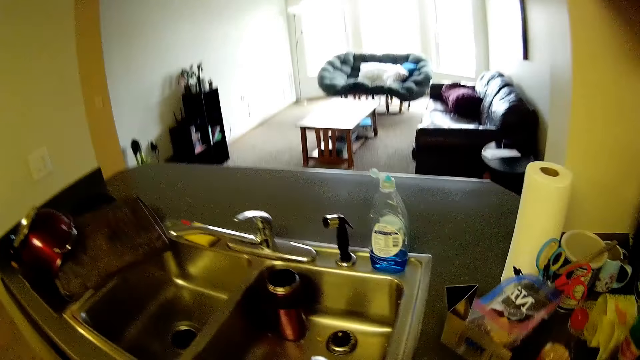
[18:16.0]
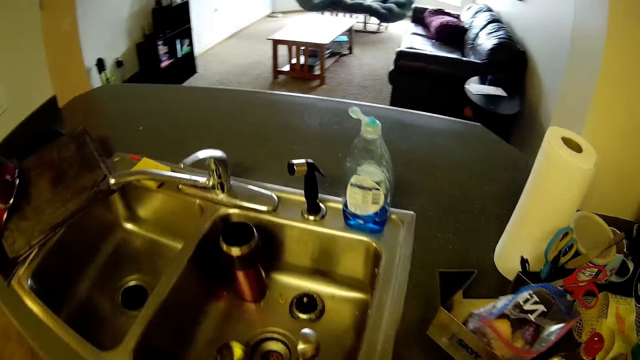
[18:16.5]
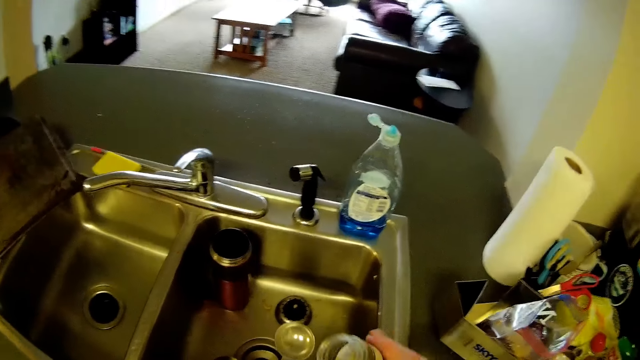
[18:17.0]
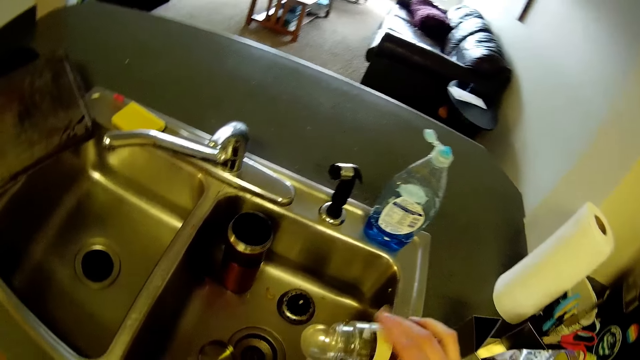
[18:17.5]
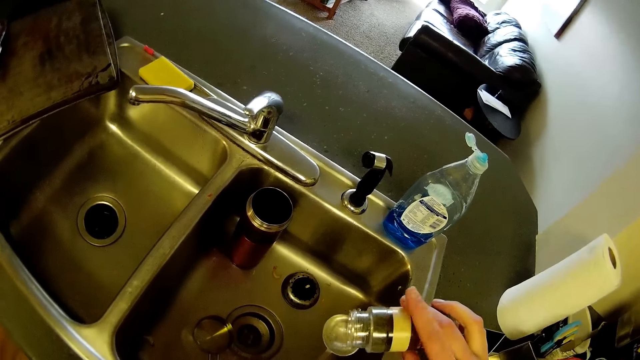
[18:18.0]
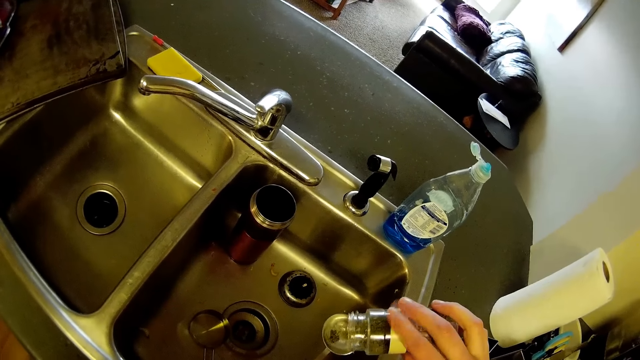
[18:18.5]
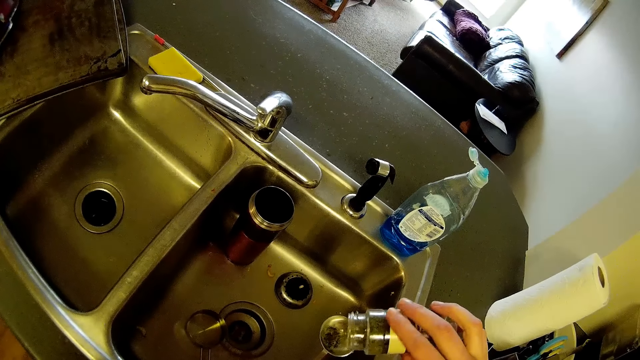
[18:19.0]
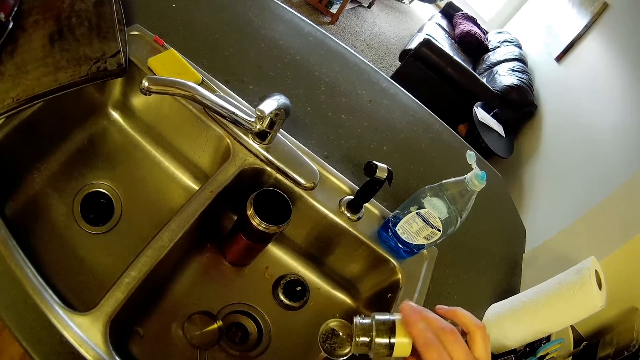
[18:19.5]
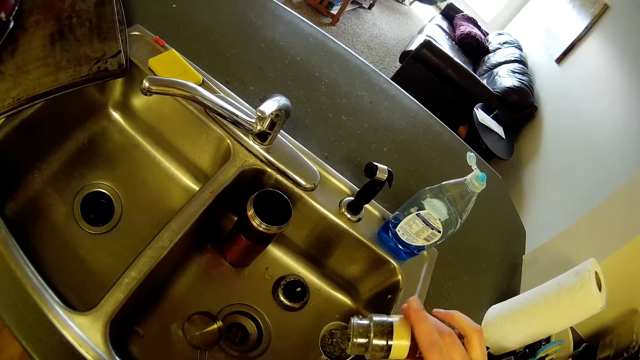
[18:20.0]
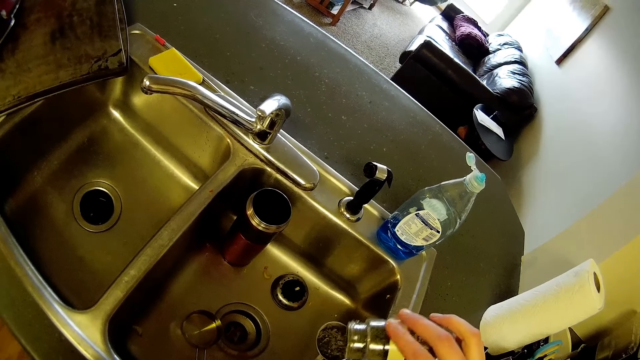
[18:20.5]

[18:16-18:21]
The camera wearer pours the content of the container of spice into the measuring cup in his hands.

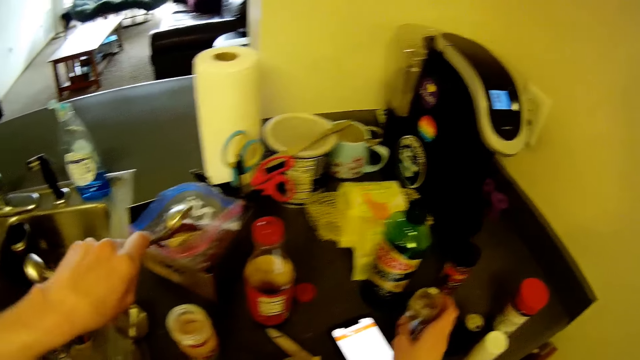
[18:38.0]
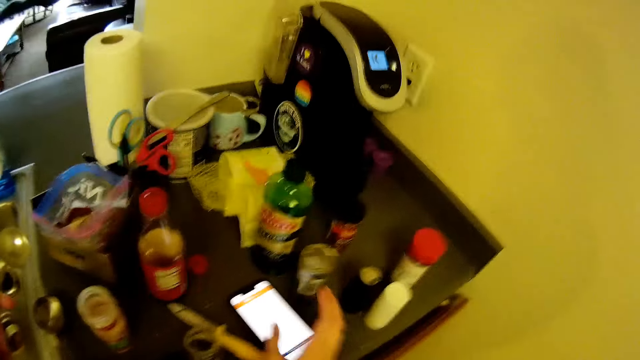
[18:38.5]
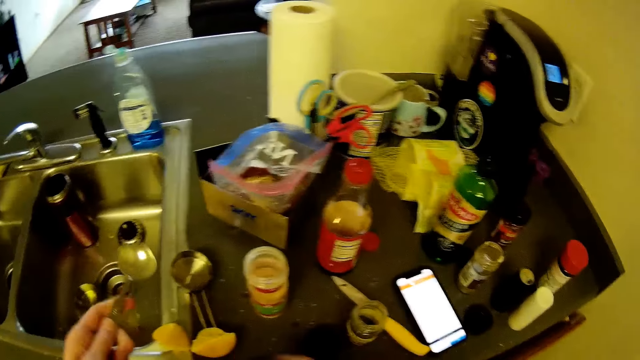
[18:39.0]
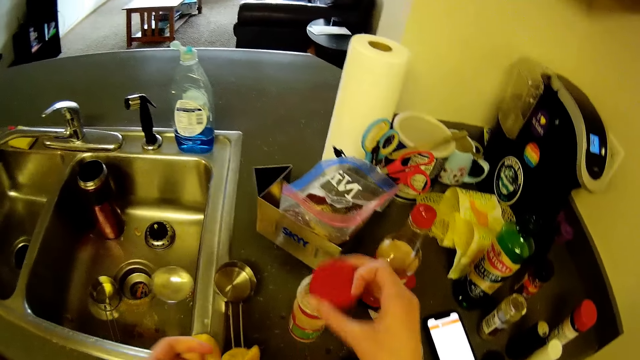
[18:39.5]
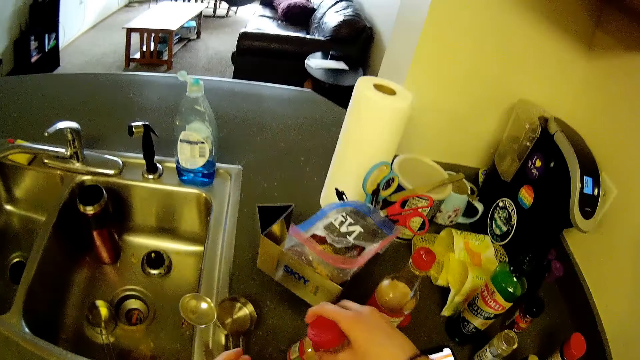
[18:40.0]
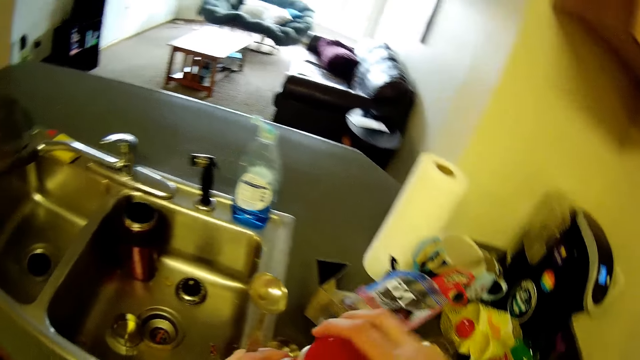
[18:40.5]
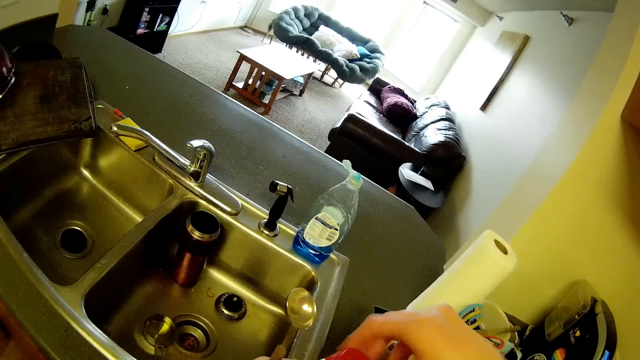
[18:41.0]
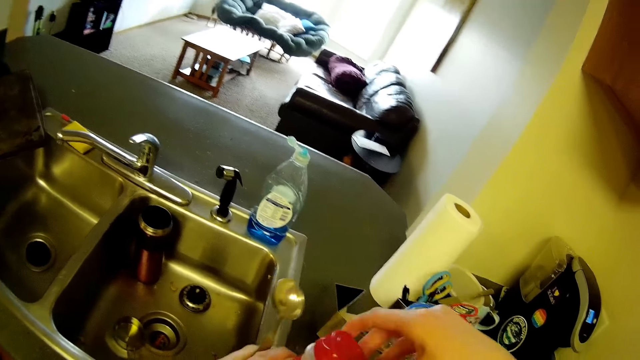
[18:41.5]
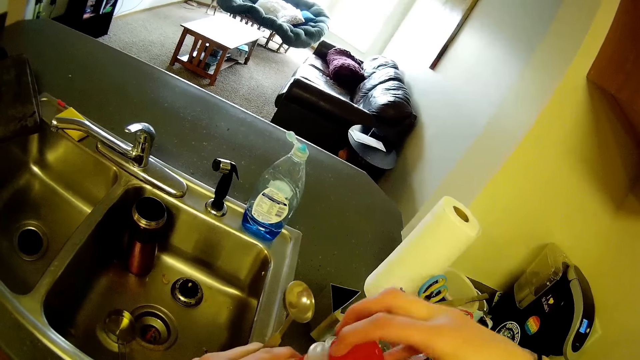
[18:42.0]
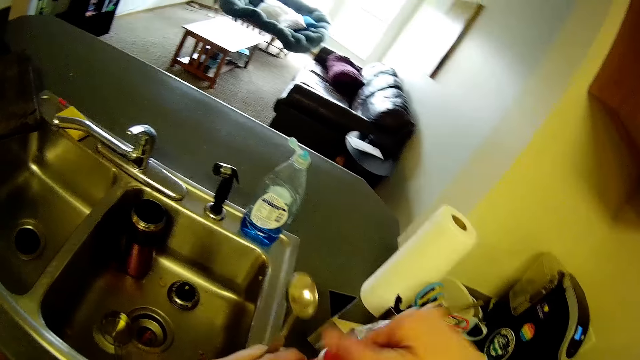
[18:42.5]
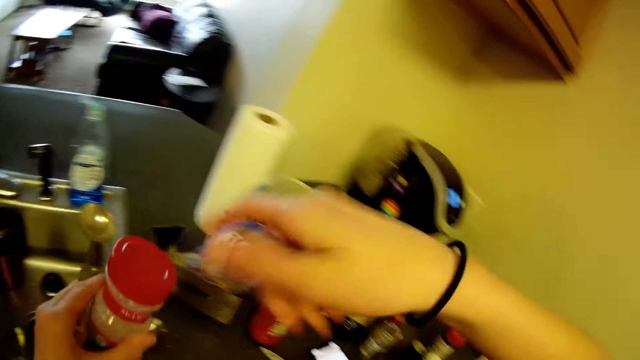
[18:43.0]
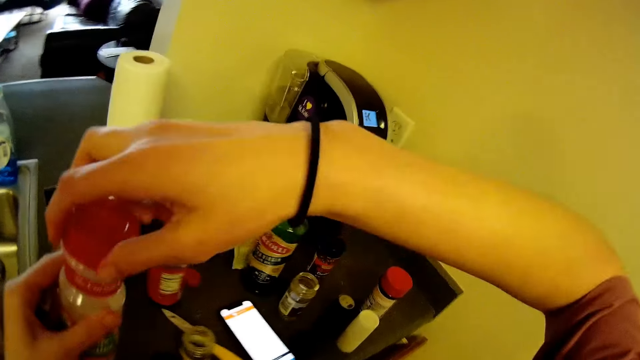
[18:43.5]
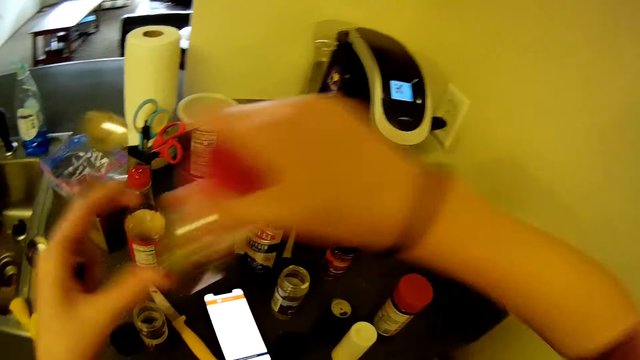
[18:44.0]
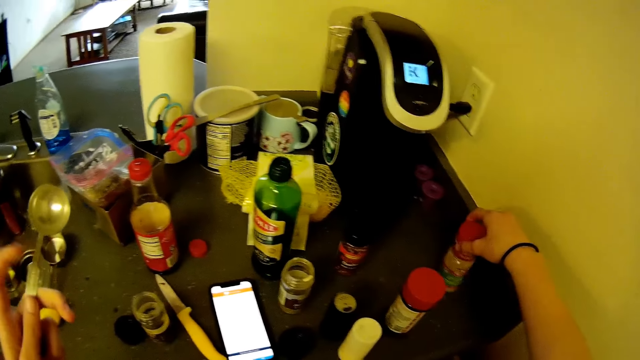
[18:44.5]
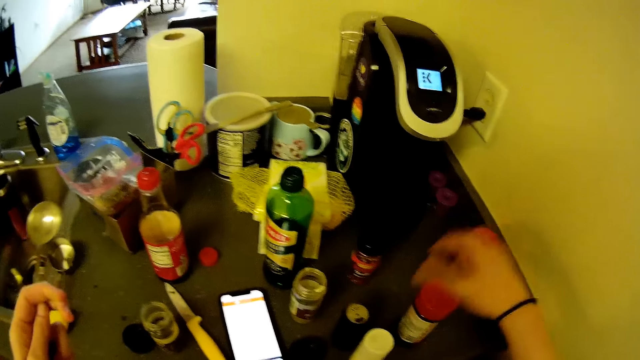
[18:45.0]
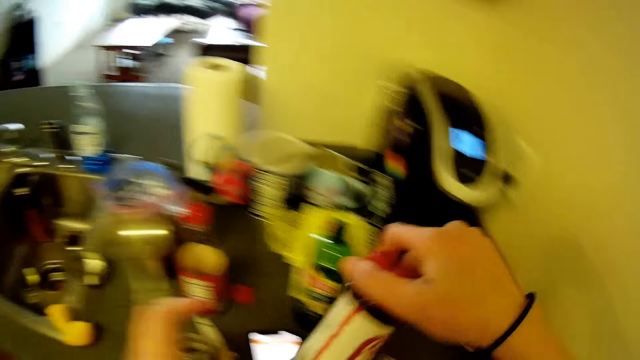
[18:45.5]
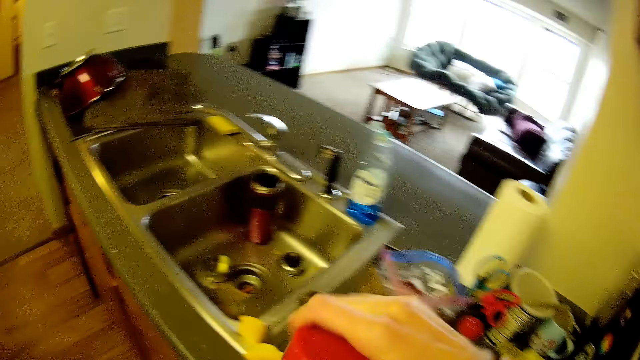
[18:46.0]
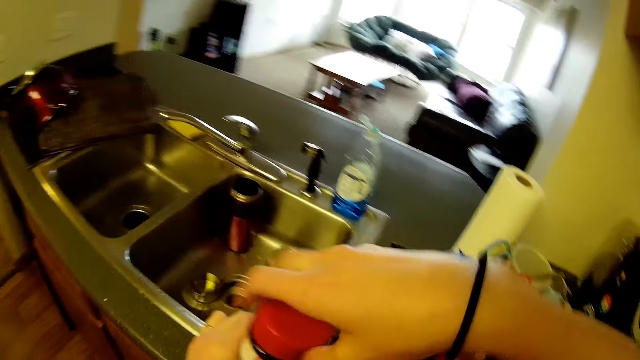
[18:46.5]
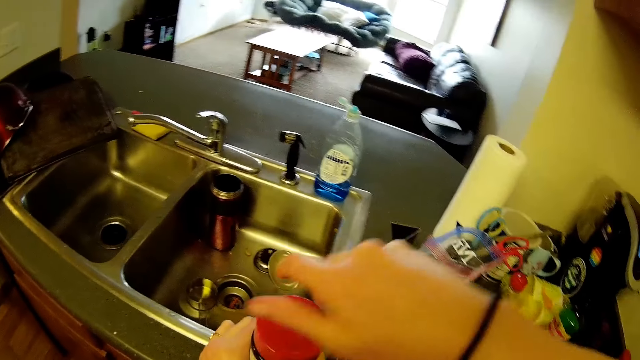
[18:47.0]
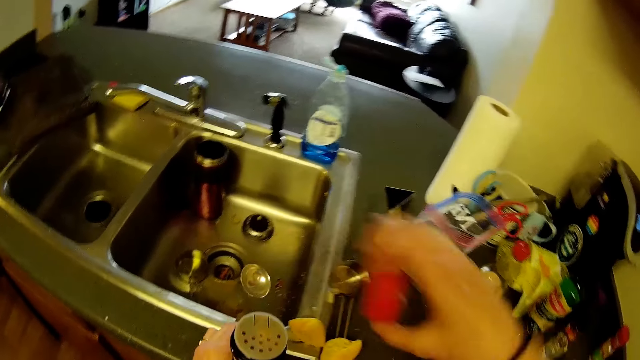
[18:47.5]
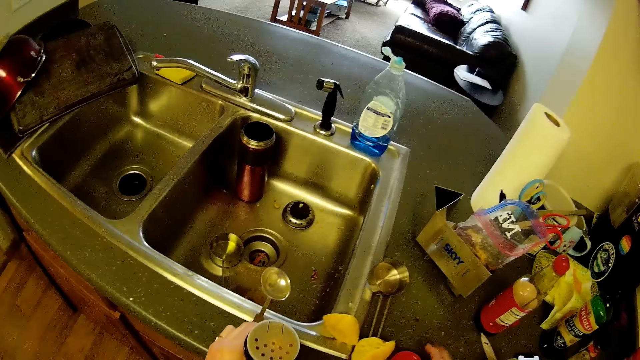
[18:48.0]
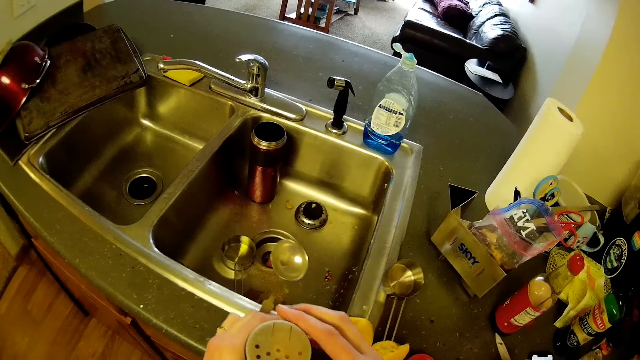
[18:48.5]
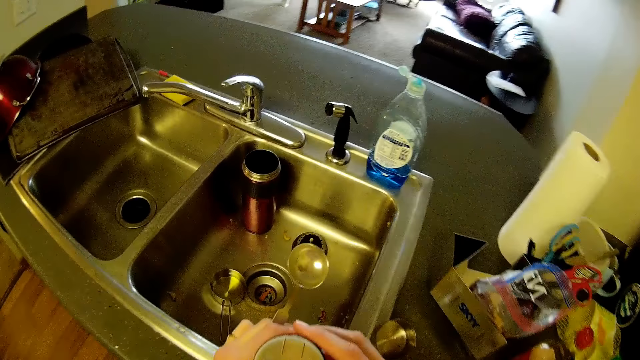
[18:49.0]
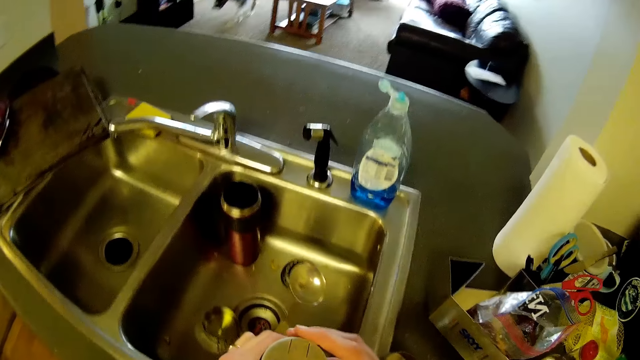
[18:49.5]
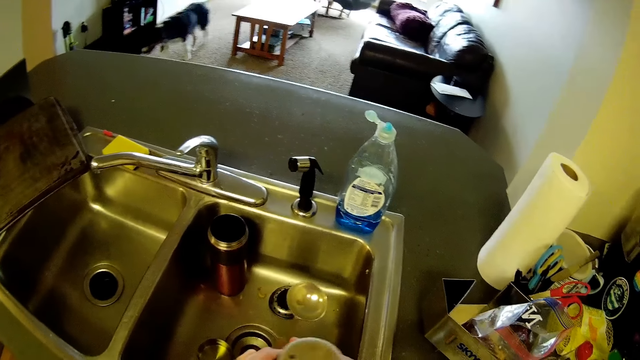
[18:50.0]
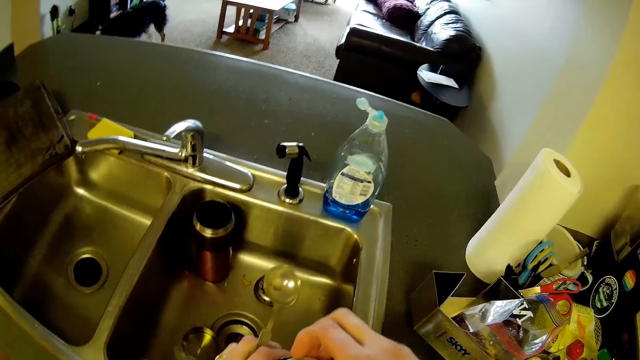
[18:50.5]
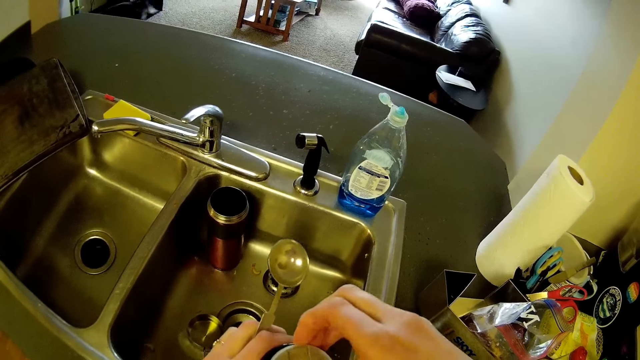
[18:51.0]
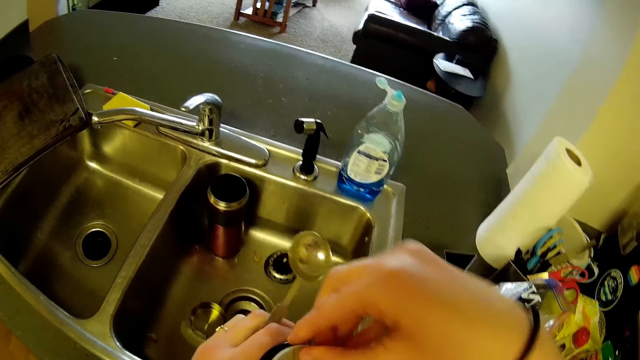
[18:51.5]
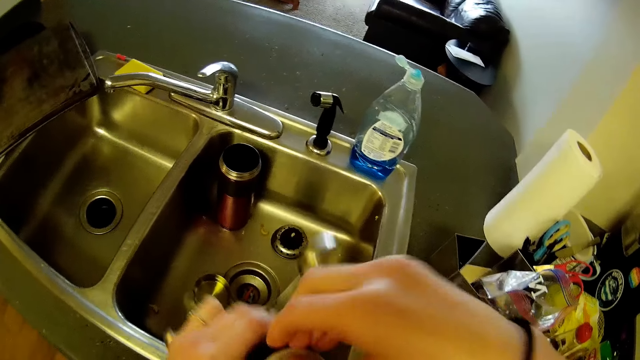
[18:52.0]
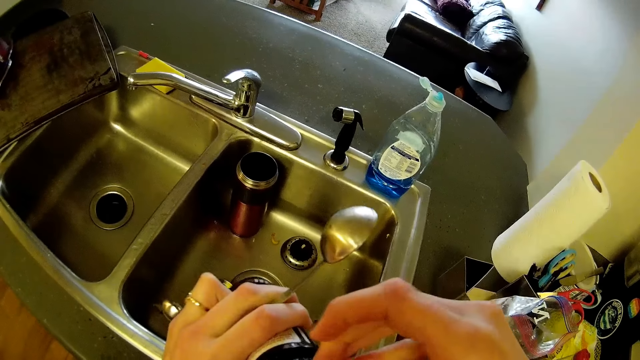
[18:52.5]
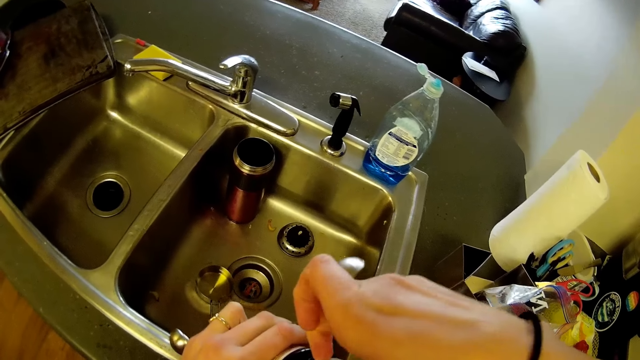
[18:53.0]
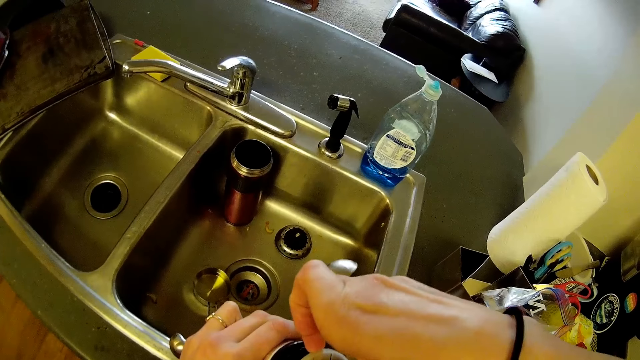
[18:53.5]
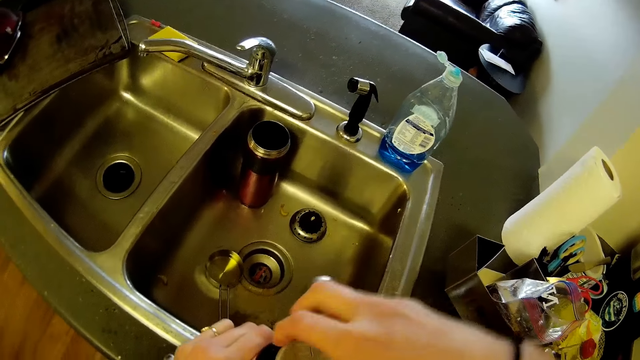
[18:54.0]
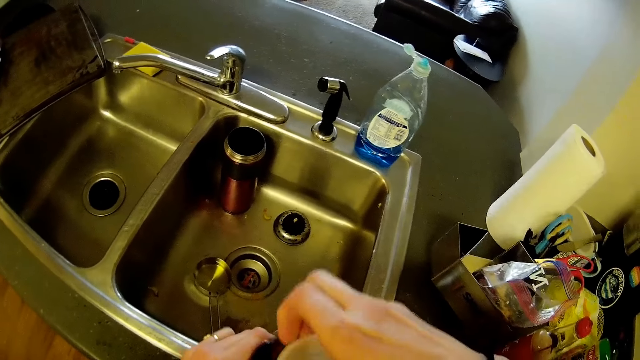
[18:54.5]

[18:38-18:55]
The camera wearer drops the container of spice in his right hand on top of the kitchen cabinet. He covers one of the containers of spice on top of the kitchen cabinet. He closes the spice tin. He puts the spice tin on the counter top. He picks up another container of spice from the kitchen cabinet with his right hand. He opens the container of spice with his hands. He puts the lid on the counter top. He holds a measuring spoon. He holds the spice tin.
